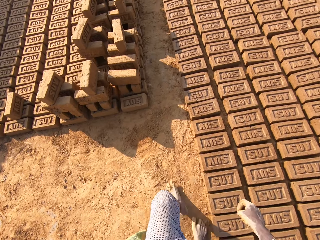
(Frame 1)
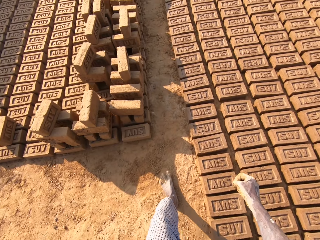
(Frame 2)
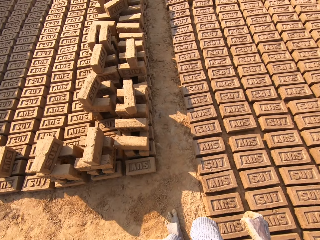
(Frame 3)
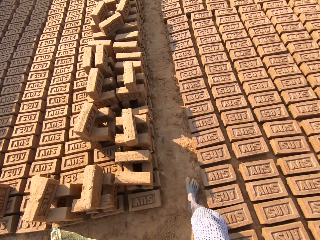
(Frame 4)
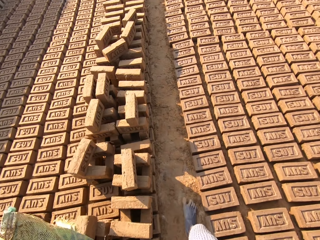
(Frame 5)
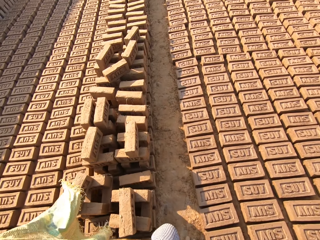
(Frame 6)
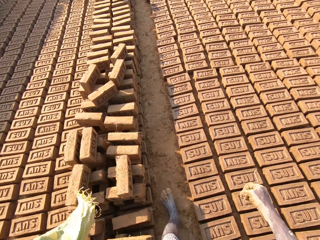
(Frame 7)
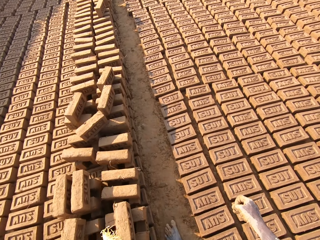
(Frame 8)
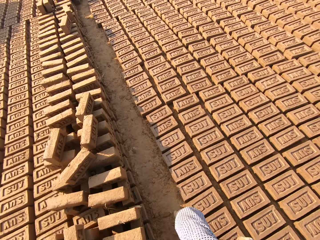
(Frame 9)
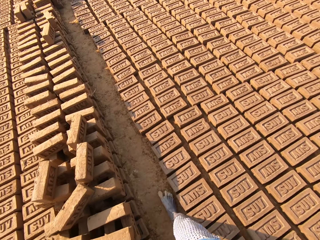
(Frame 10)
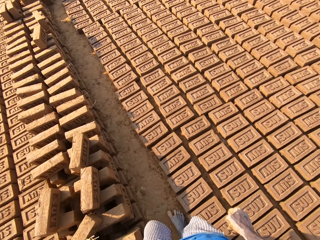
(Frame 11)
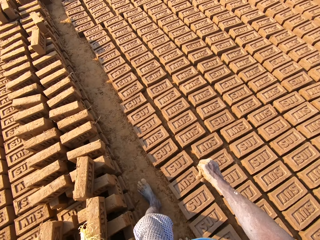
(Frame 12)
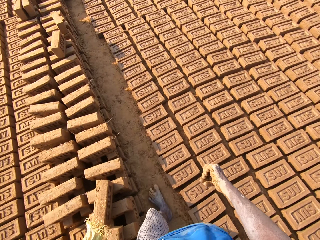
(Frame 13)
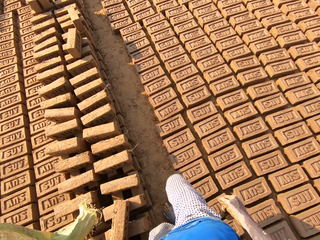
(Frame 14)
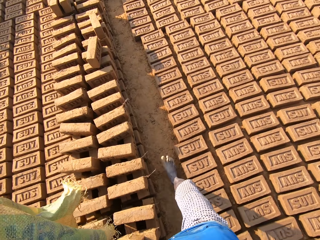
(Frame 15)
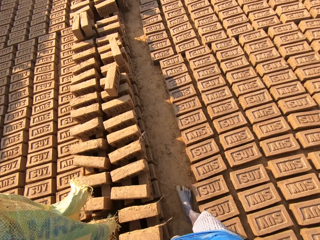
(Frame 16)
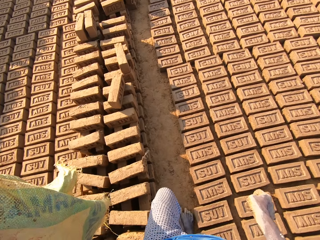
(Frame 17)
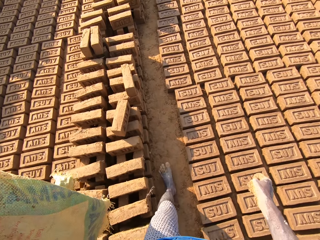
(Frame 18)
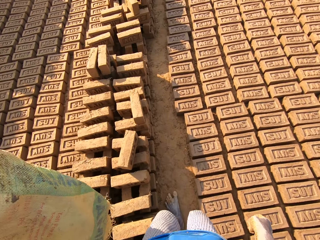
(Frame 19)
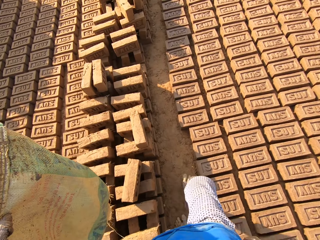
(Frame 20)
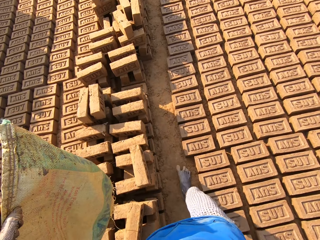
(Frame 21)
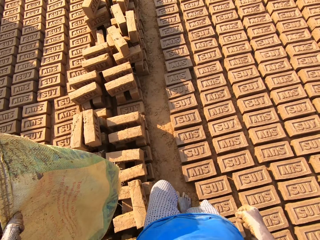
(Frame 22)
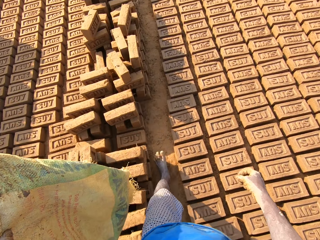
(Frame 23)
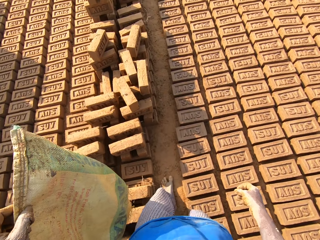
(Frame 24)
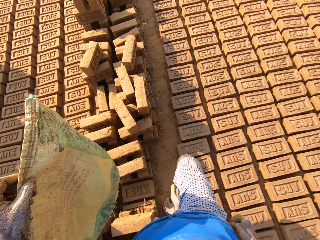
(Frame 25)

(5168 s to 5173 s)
The camera wearer walks towards the bricks on the floor.

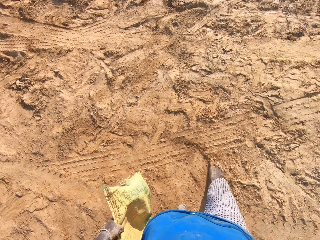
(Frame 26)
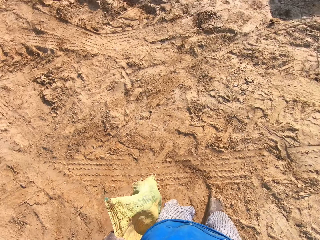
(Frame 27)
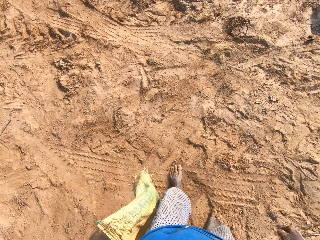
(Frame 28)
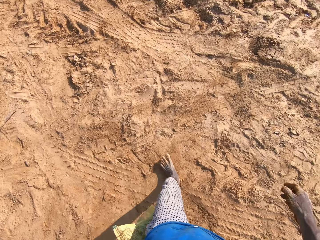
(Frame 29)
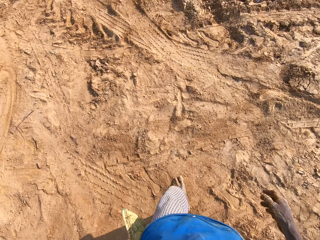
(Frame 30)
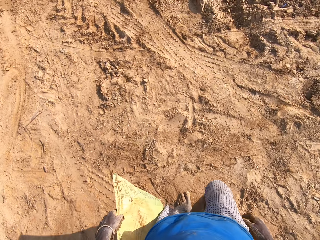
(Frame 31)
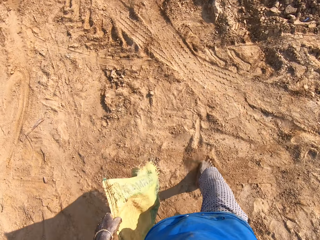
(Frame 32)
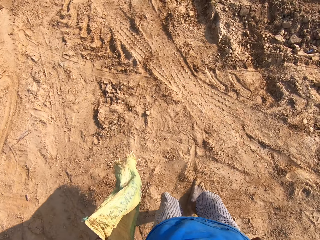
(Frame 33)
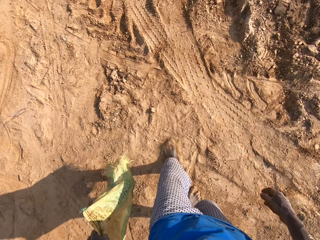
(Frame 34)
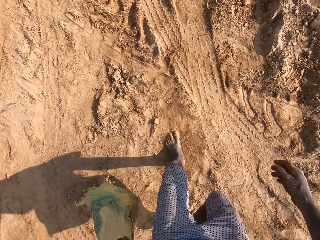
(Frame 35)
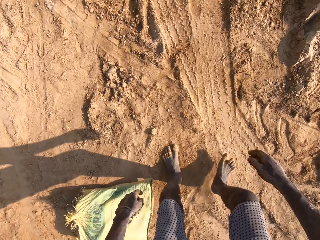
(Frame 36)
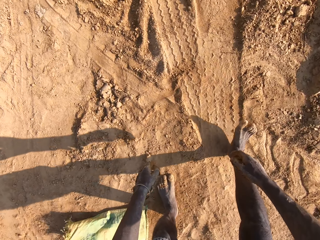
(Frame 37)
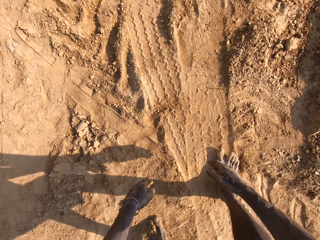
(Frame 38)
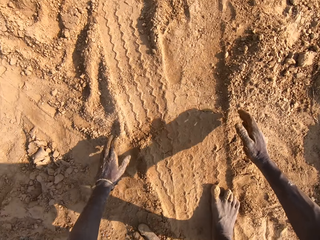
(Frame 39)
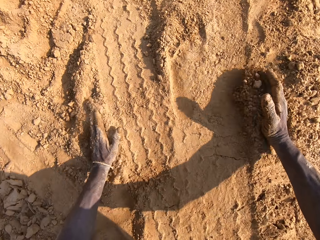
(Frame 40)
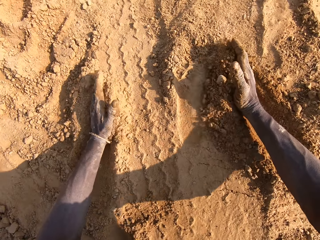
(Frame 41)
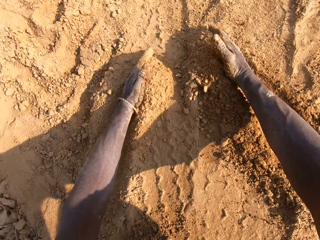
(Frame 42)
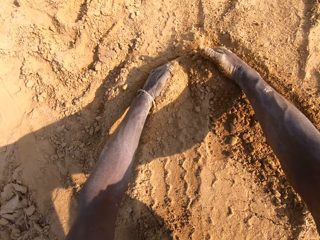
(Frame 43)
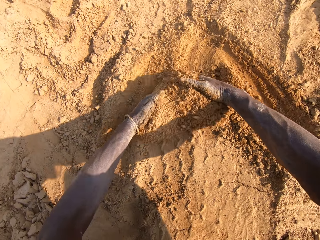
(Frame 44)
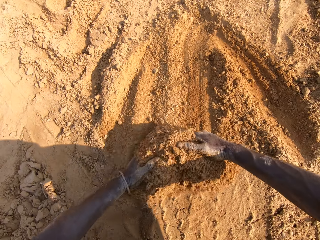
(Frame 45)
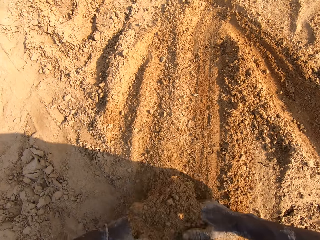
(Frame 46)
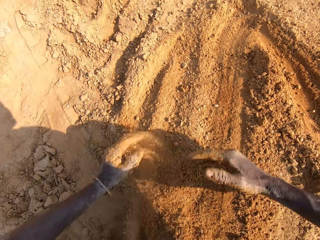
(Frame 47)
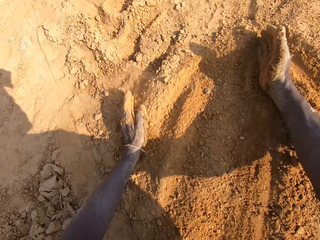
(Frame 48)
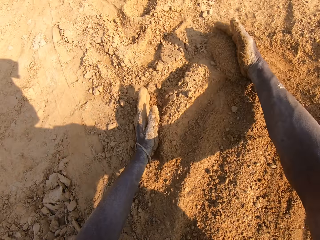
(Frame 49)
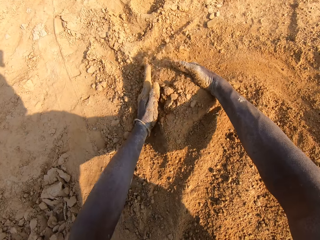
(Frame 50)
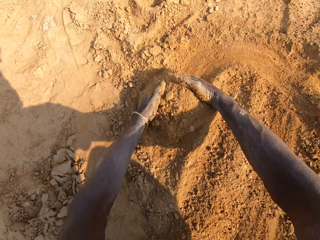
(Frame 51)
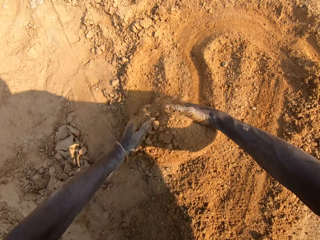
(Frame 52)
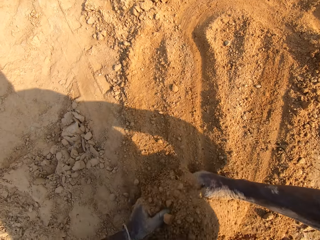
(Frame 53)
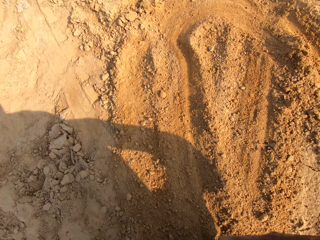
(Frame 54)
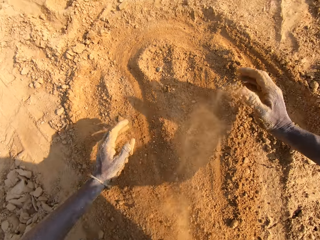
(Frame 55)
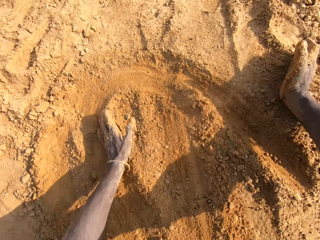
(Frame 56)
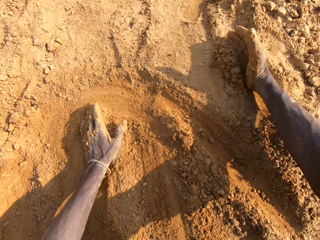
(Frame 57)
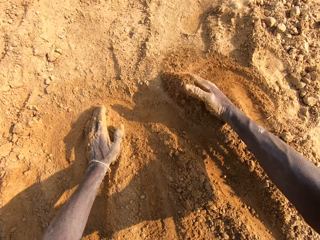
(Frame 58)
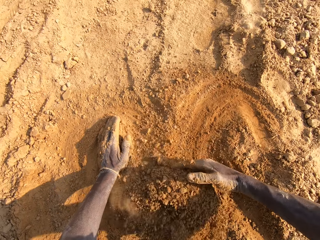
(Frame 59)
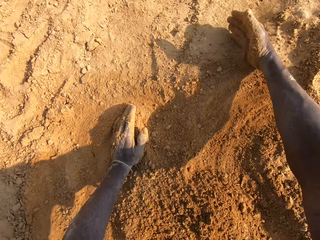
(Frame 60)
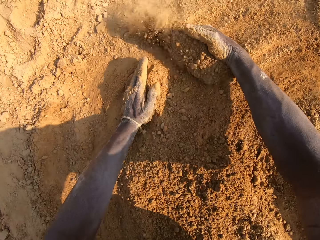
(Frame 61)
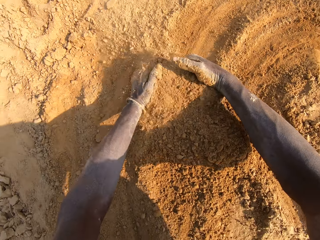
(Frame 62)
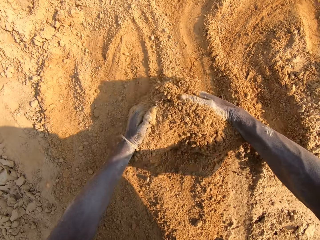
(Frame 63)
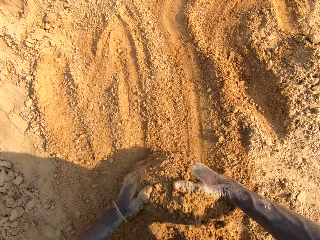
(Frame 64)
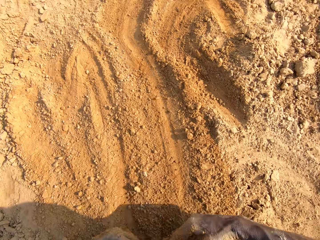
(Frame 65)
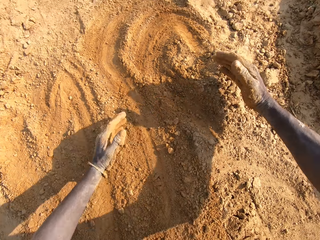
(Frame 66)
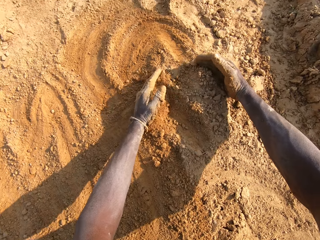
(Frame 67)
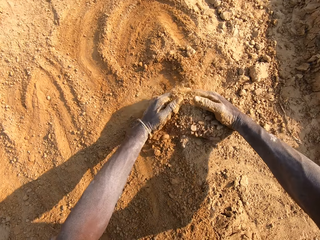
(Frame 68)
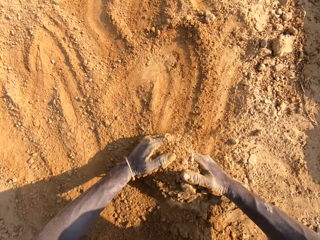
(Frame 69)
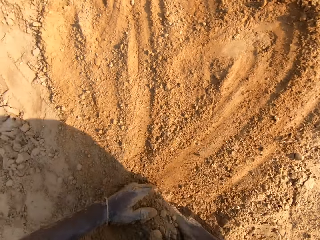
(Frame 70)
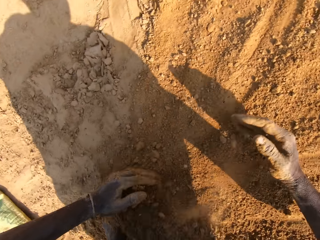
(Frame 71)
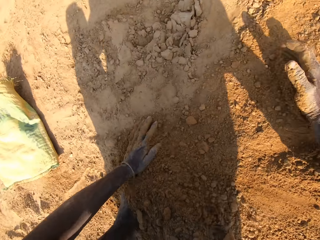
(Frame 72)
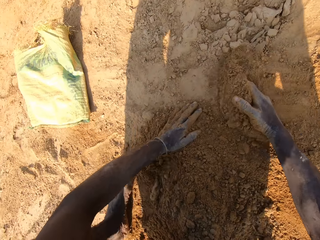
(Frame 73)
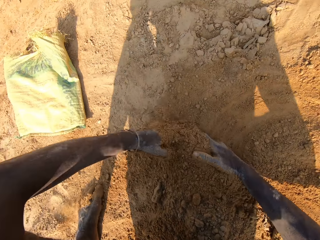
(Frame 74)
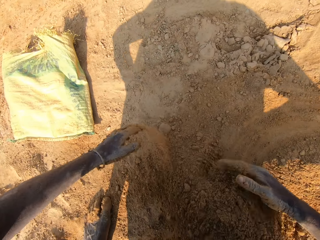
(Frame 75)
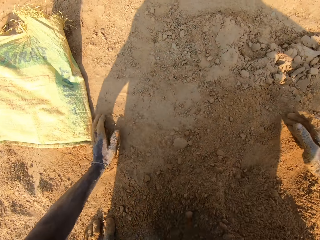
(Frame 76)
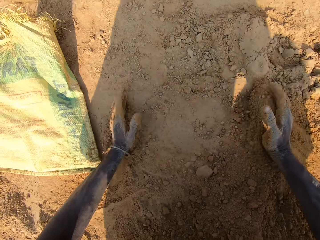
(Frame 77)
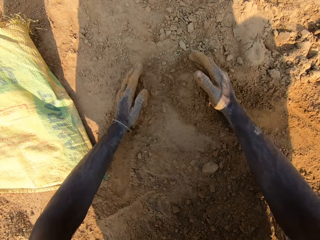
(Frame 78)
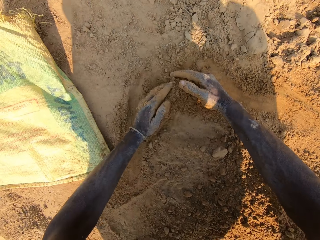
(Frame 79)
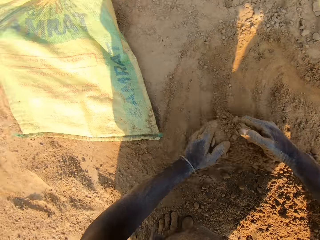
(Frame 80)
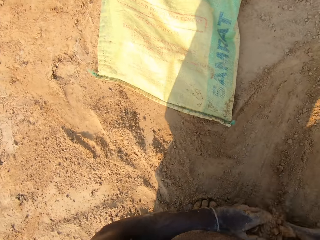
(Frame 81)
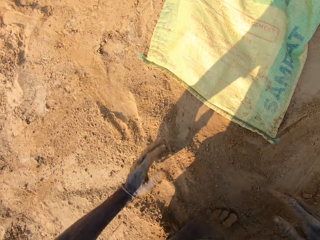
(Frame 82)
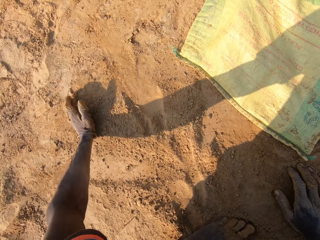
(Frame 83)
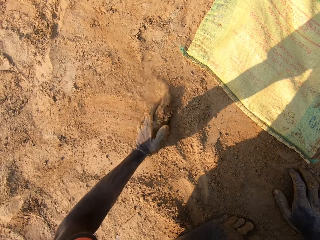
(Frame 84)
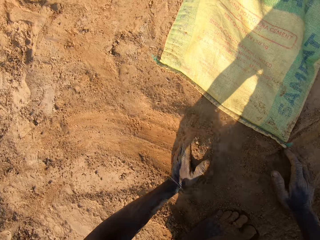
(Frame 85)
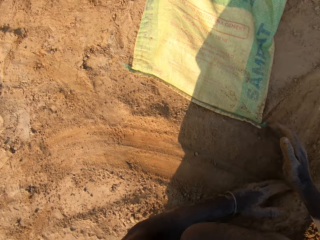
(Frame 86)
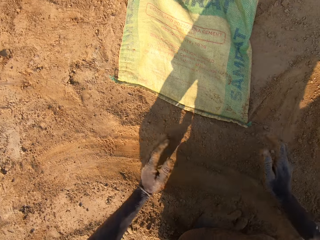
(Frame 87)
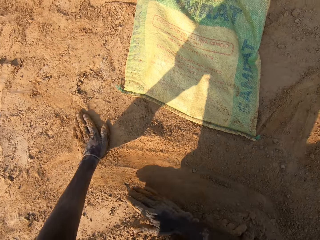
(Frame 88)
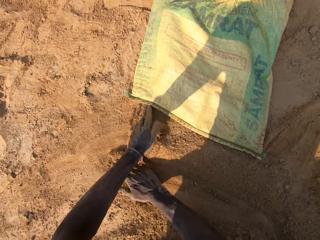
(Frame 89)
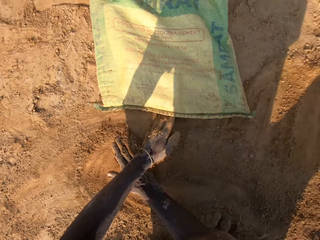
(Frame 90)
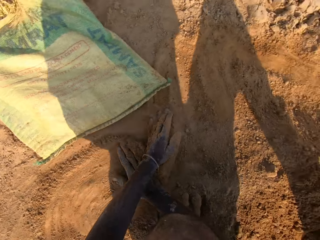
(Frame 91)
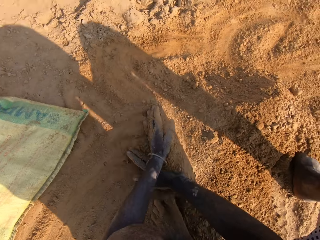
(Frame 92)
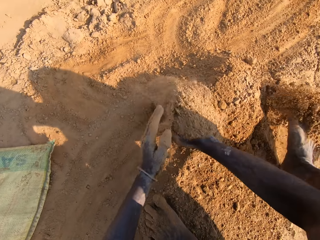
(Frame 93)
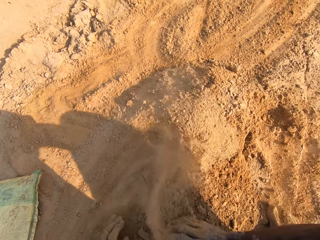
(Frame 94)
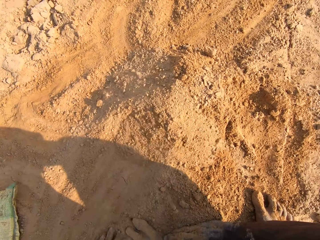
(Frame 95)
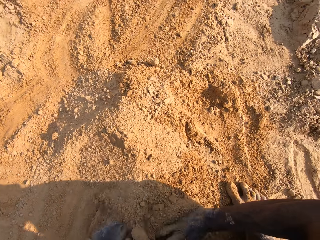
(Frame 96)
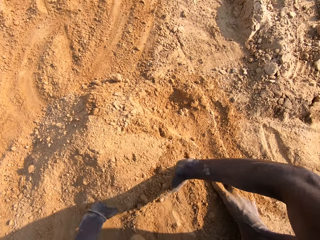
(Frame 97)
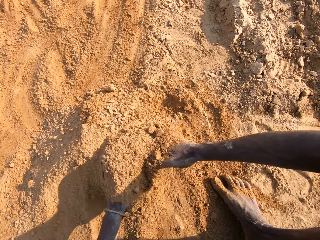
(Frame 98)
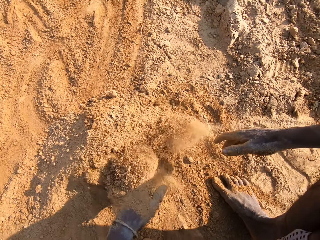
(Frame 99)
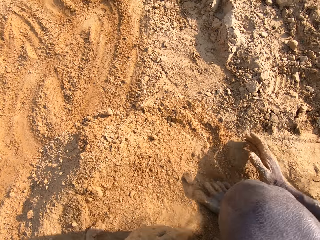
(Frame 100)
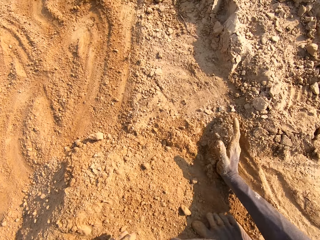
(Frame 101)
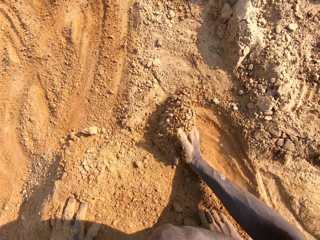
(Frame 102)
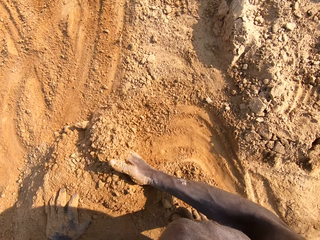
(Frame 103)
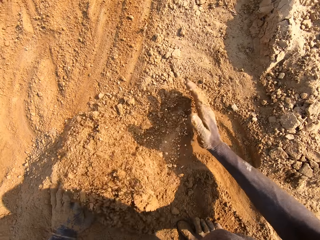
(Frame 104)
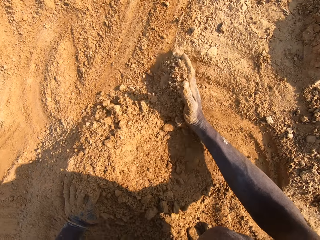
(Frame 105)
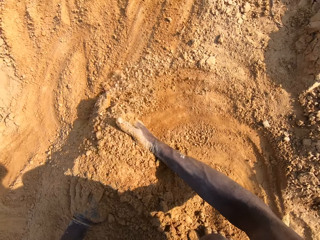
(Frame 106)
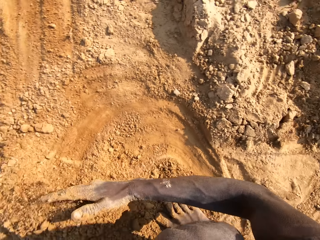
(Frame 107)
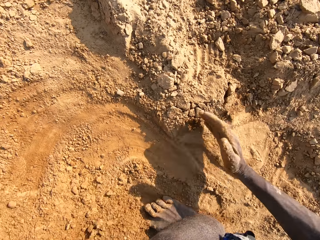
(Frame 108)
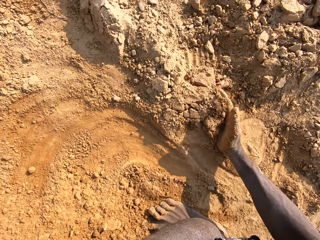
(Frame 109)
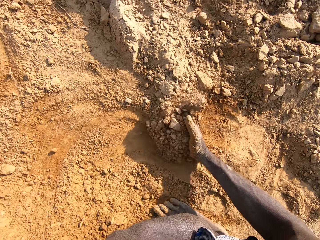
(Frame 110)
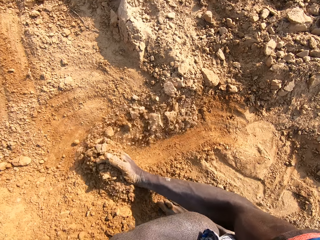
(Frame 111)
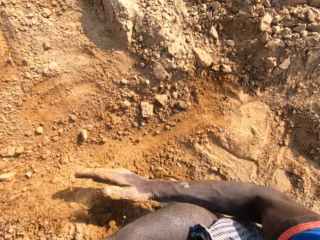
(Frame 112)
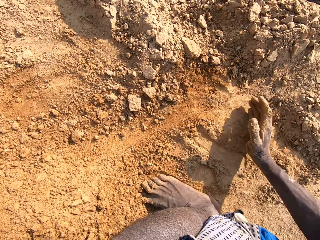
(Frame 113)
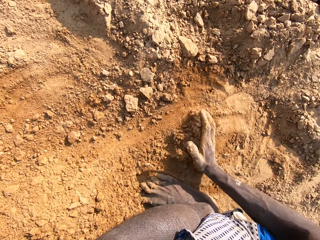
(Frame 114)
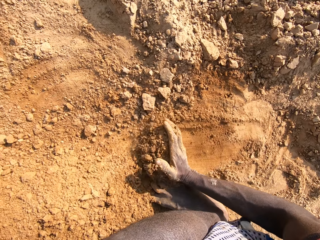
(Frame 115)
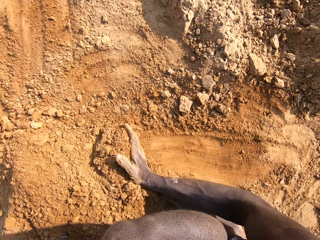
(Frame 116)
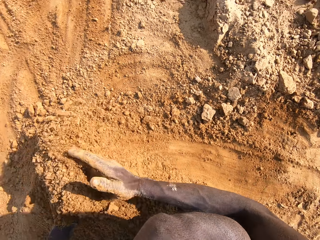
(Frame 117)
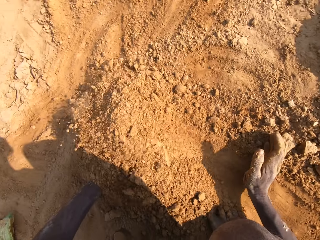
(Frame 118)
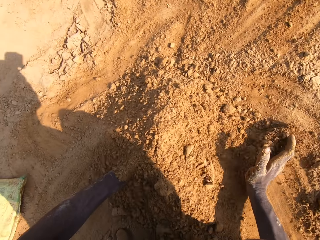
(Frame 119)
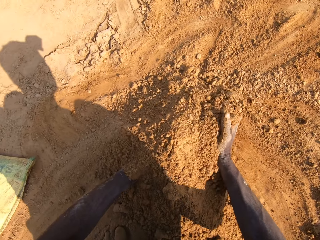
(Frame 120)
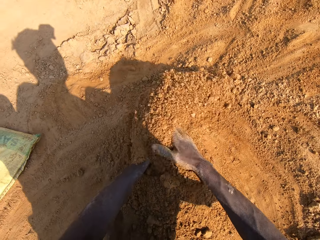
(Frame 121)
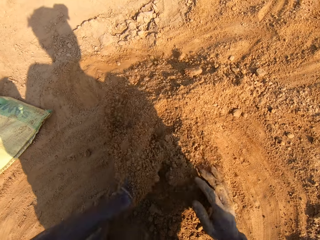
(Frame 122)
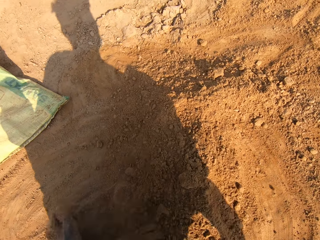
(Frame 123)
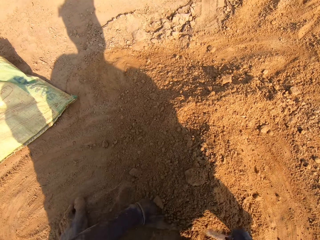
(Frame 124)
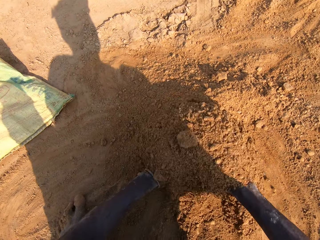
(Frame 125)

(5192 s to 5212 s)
The camera wearer drops the sack in his hands on the floor. He gathers the sand on the floor together.
